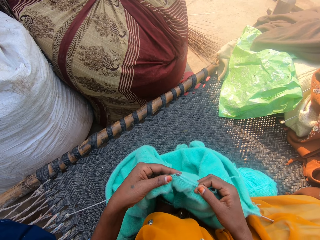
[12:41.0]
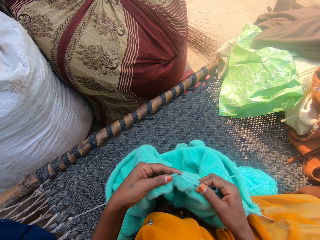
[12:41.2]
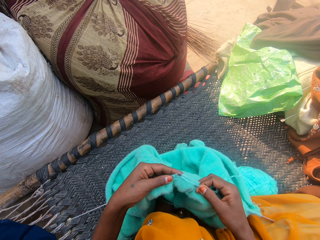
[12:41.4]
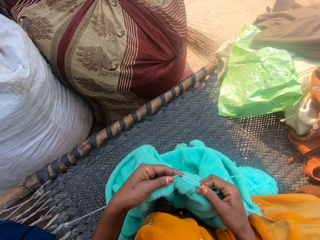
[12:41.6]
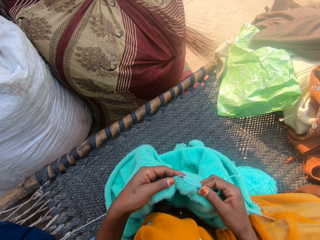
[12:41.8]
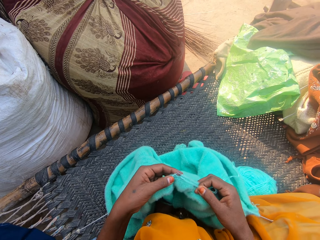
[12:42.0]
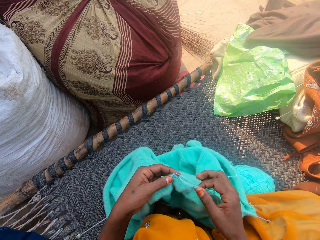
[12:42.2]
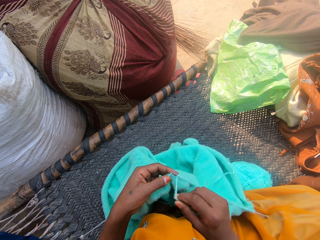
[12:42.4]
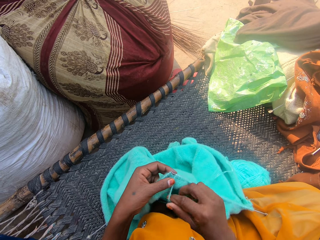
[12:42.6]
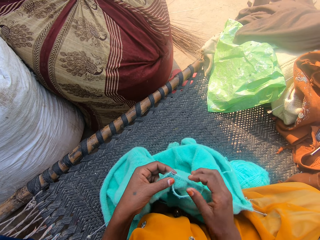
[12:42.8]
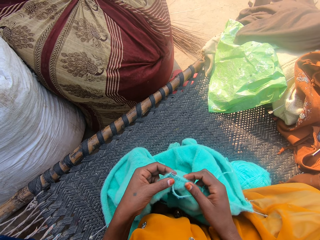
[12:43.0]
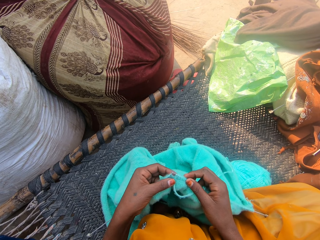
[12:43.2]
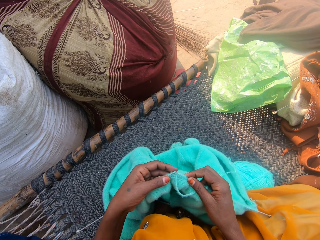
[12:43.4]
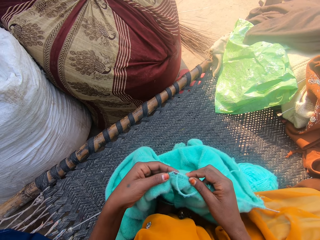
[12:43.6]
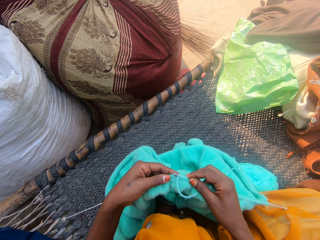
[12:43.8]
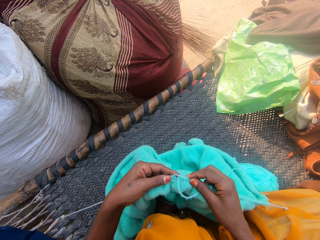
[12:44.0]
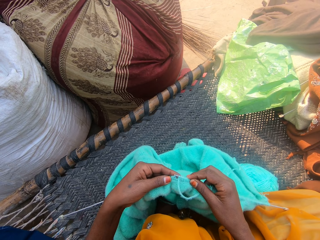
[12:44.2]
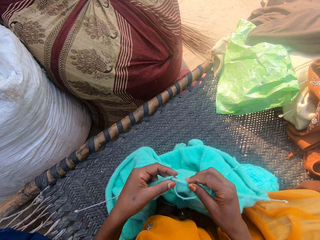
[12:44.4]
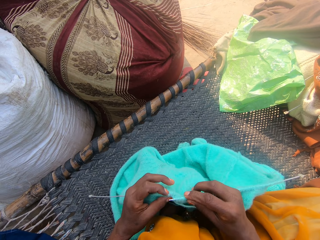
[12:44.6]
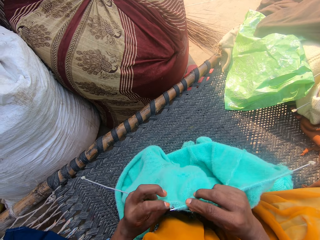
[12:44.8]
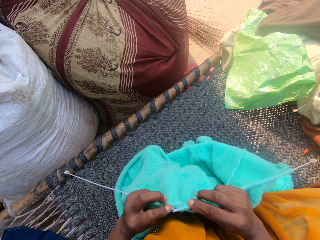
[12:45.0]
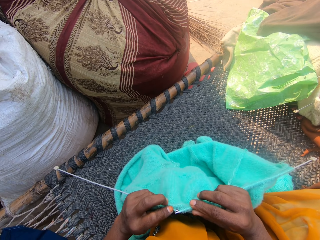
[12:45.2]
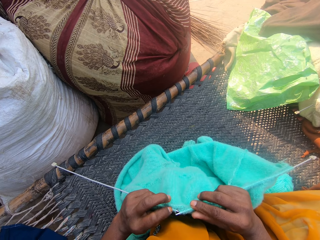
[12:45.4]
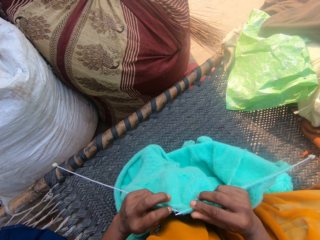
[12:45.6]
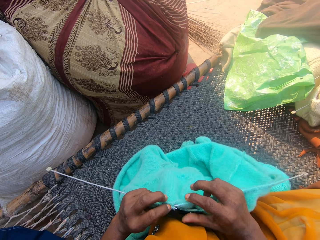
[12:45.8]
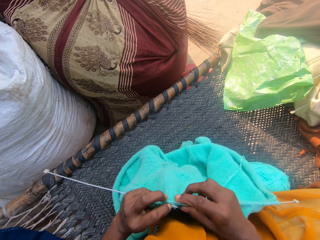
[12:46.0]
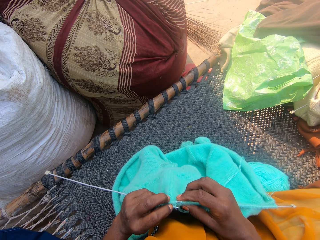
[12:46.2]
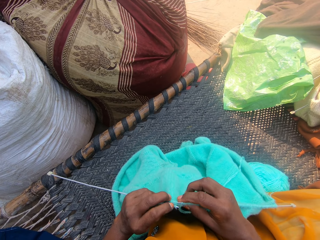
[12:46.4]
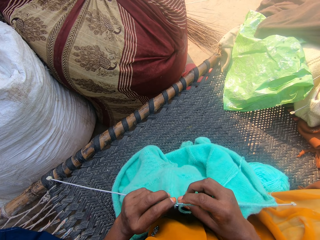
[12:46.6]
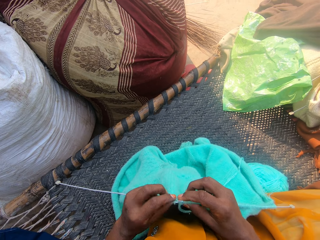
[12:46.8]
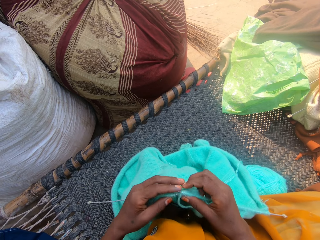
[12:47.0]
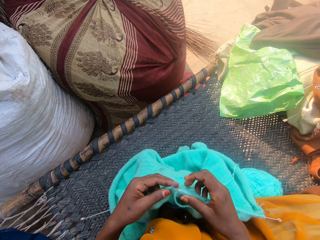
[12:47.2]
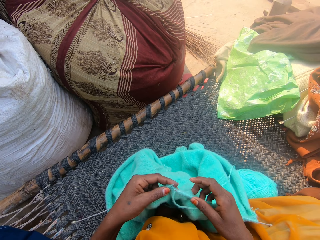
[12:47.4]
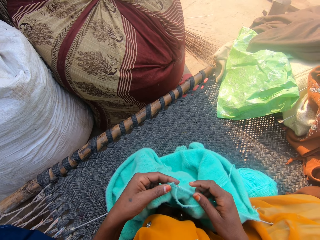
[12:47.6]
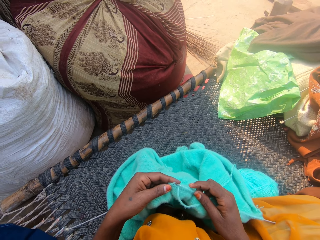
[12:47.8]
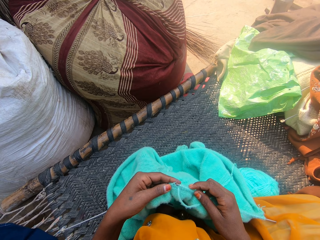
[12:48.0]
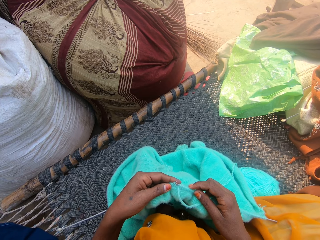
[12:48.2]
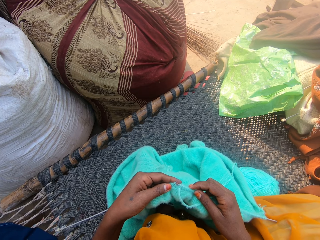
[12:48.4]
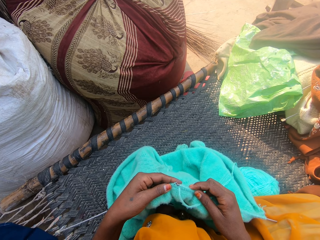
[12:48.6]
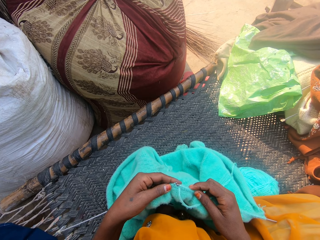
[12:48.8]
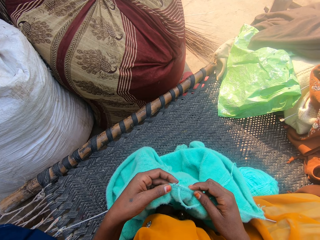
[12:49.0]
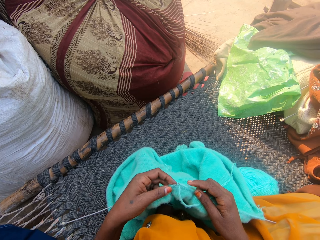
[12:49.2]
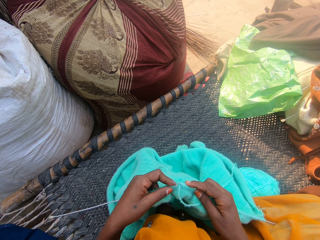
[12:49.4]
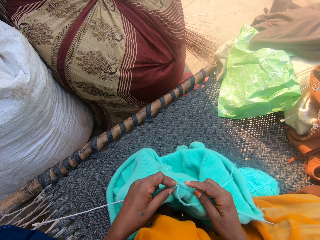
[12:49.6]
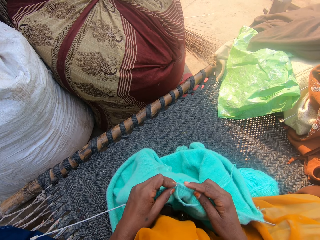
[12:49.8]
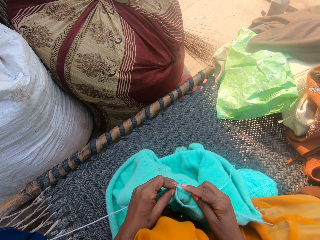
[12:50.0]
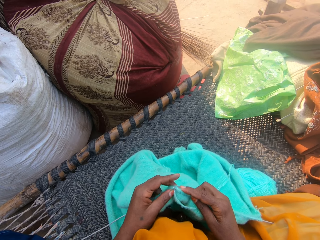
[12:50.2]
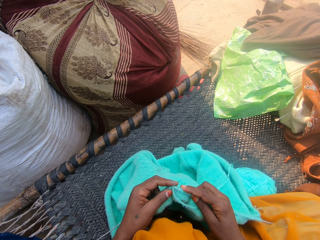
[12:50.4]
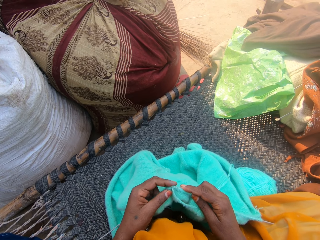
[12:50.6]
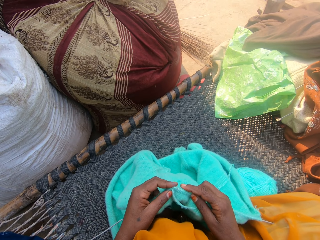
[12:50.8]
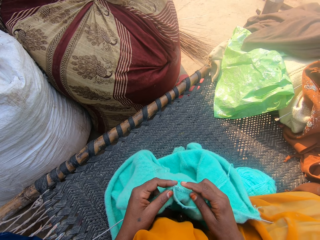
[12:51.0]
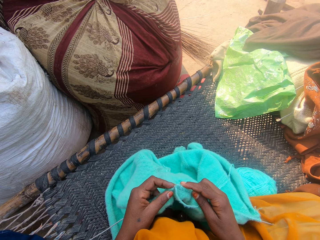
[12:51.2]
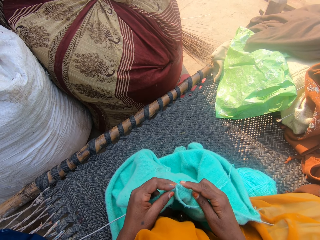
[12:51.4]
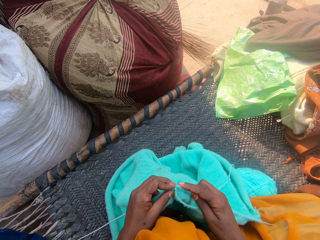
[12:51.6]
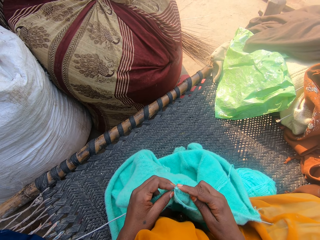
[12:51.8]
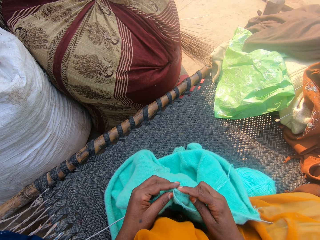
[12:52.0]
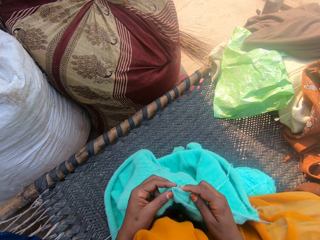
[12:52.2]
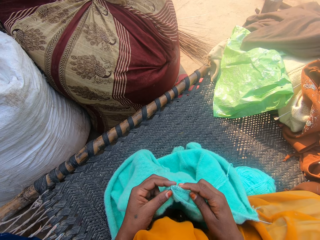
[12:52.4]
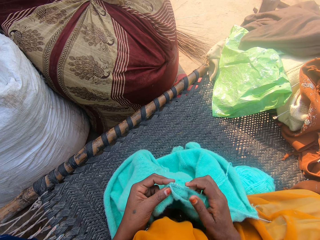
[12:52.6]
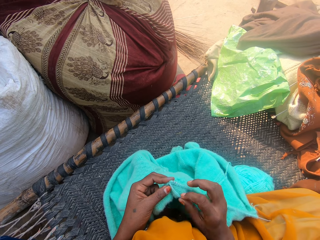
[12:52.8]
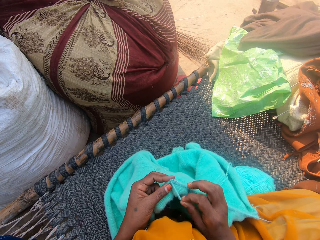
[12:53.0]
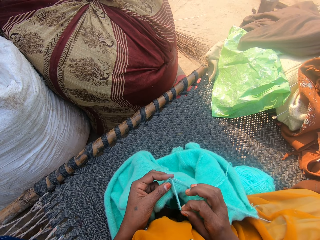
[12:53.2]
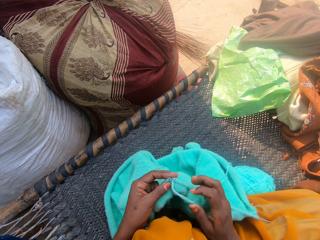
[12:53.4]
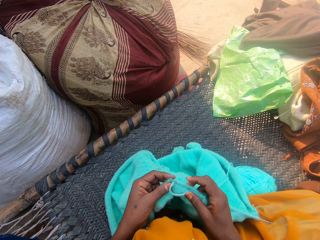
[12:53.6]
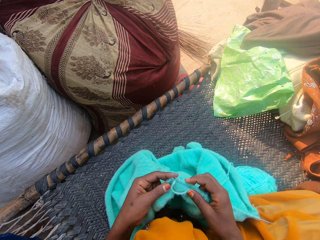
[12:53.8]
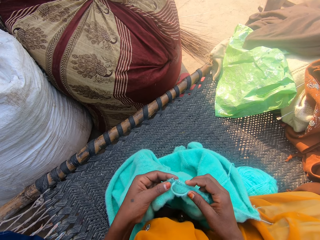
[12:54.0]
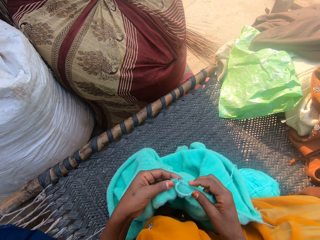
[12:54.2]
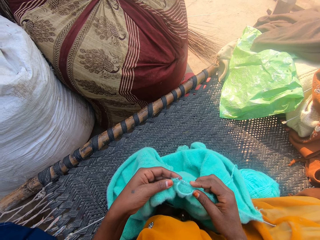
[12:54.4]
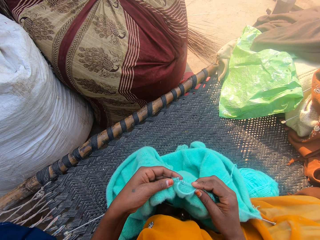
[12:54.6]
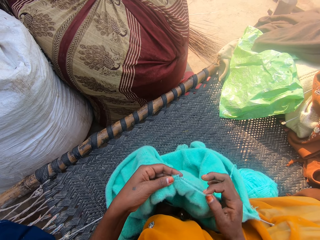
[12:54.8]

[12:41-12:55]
The camera wearer checks the piece of cloth. She adjusts the crochet in her hand. She sews the piece of cloth with the sewing needles.

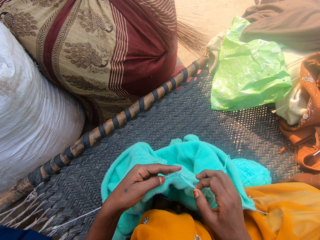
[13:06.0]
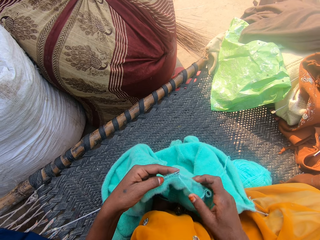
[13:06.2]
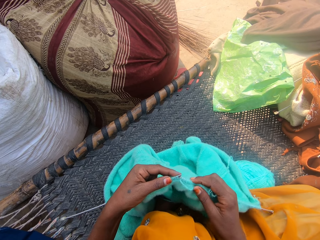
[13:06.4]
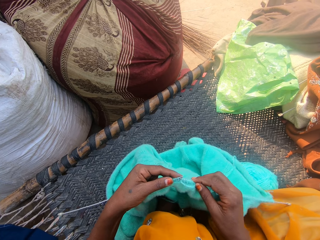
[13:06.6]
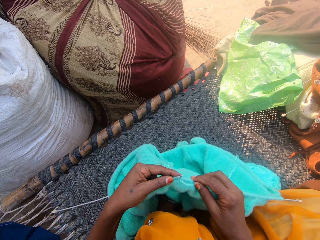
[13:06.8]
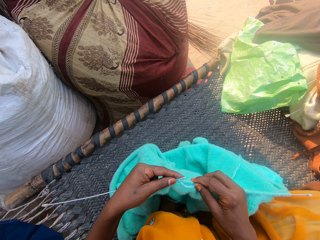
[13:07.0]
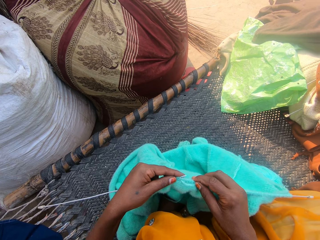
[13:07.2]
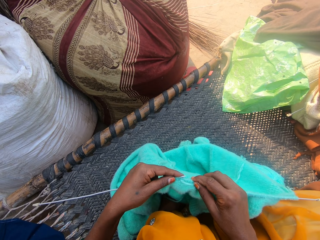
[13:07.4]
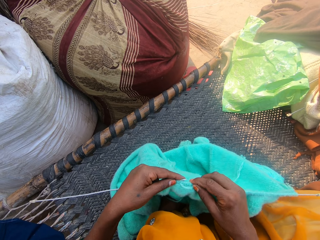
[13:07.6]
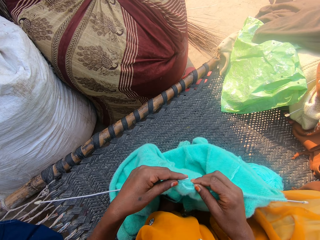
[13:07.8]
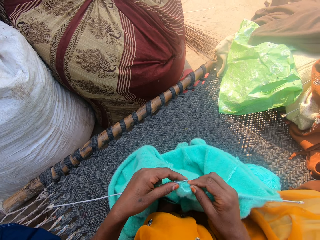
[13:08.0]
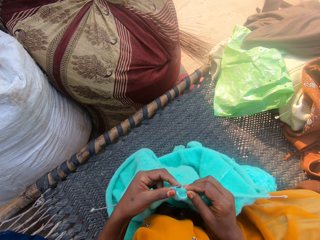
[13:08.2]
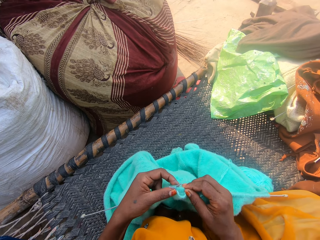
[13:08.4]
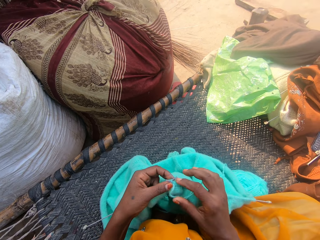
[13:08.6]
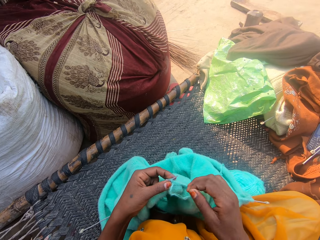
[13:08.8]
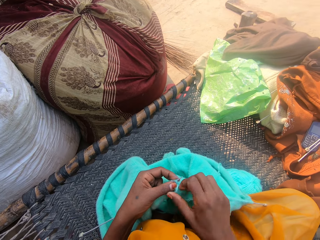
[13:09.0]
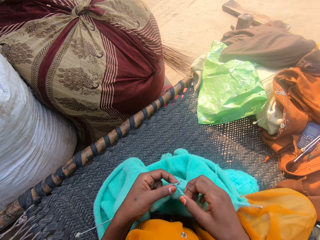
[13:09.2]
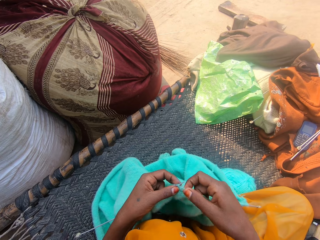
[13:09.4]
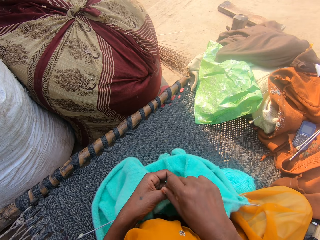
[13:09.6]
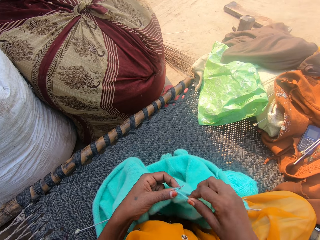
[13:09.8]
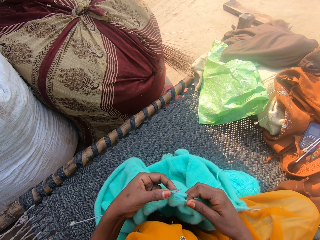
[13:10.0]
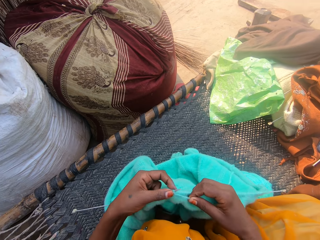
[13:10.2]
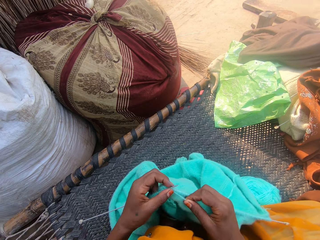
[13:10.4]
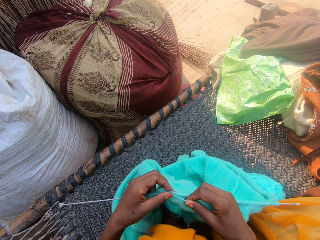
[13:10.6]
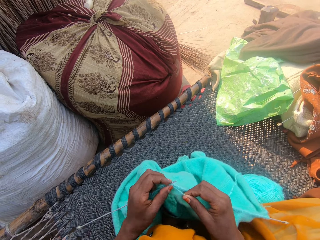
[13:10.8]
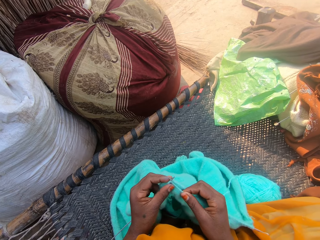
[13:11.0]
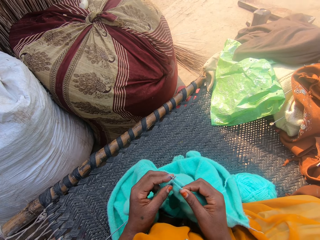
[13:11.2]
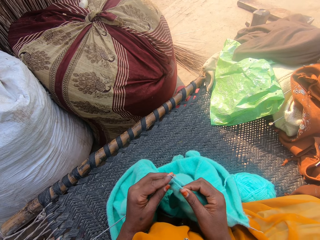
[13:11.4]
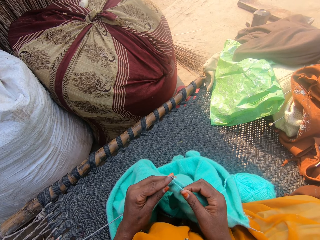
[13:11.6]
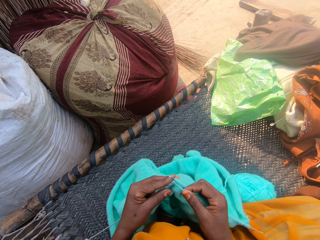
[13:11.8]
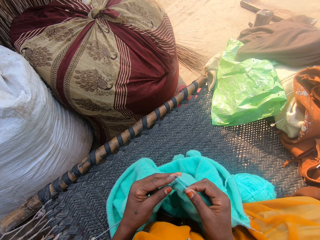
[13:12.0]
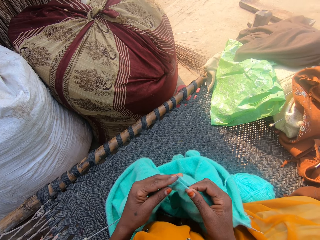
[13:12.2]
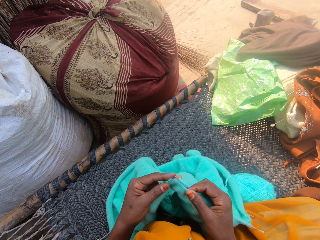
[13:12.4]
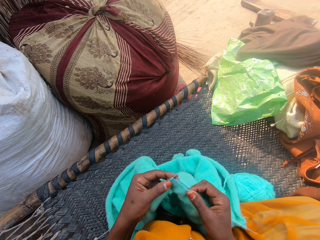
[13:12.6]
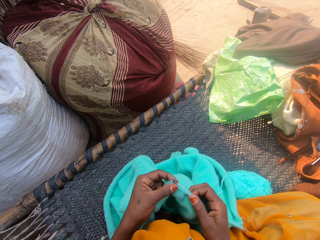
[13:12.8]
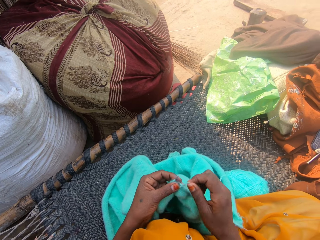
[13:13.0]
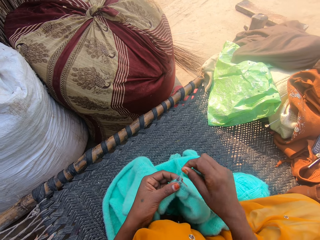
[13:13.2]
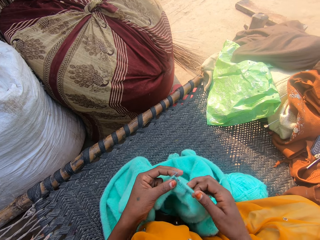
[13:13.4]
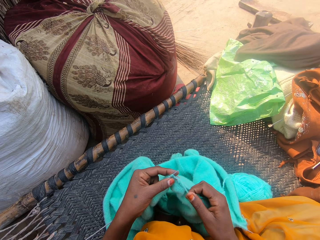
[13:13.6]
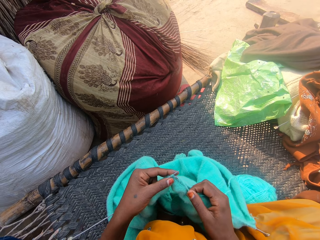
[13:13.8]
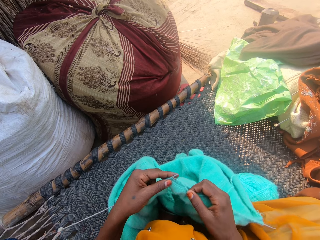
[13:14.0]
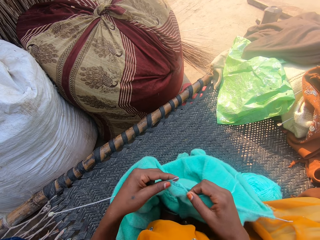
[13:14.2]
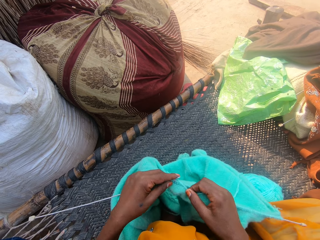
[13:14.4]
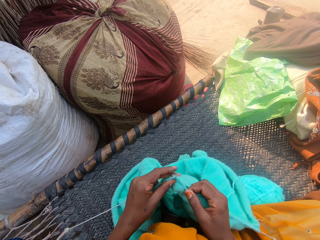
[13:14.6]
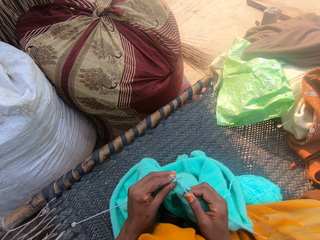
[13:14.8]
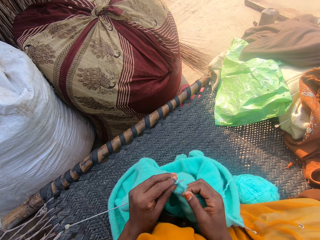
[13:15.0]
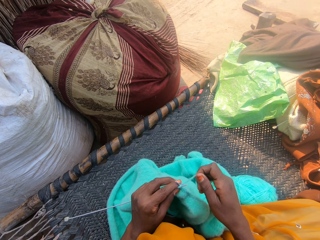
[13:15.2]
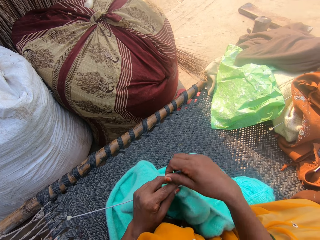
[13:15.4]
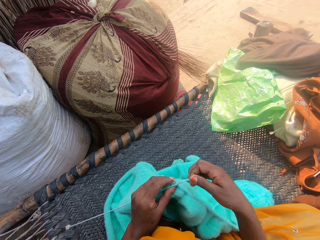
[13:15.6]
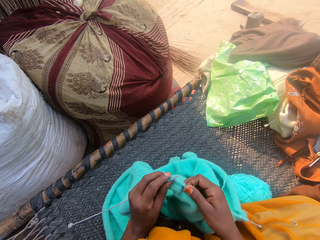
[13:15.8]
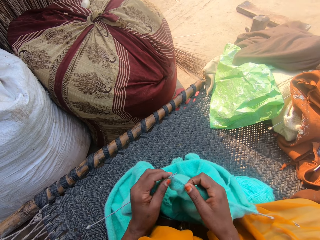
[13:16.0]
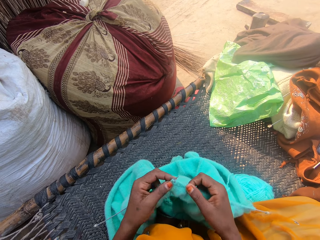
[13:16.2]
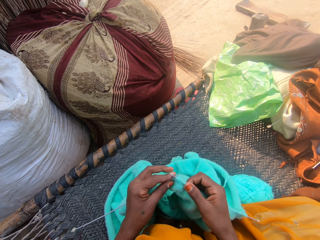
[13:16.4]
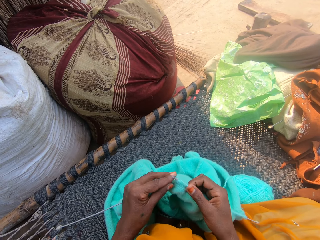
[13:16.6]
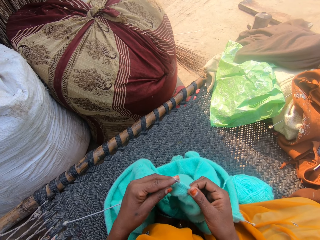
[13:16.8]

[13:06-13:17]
The camera wearer crochets with the yarn.
